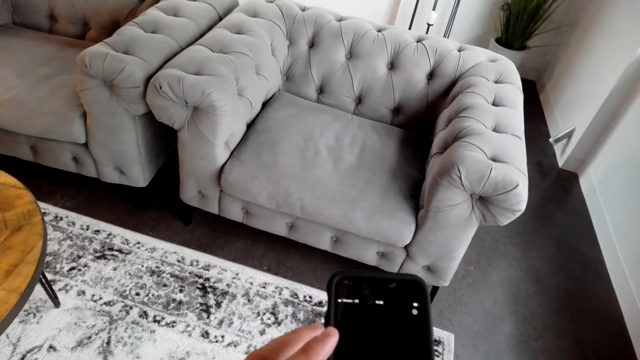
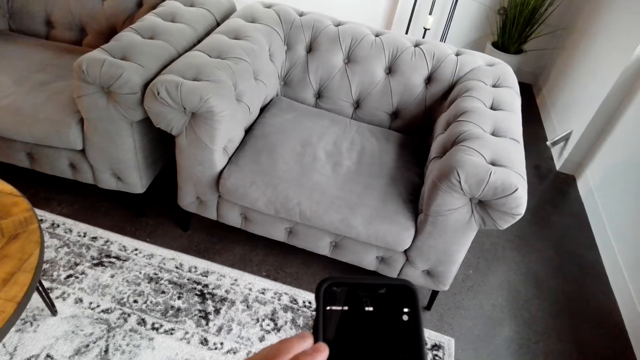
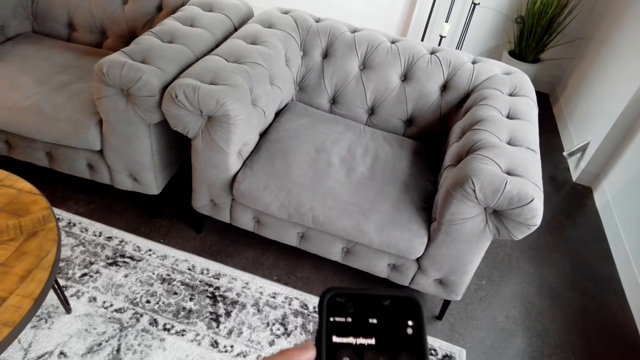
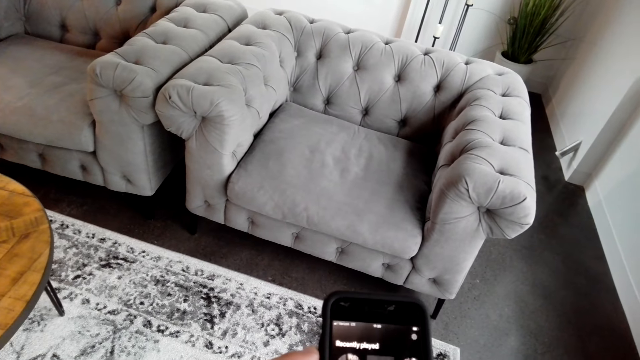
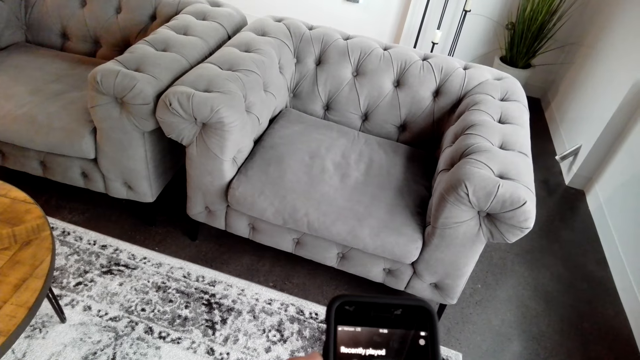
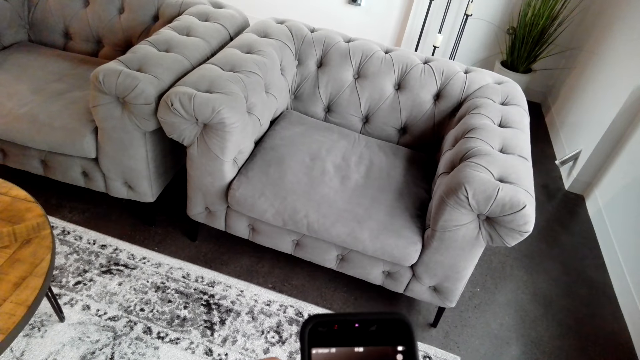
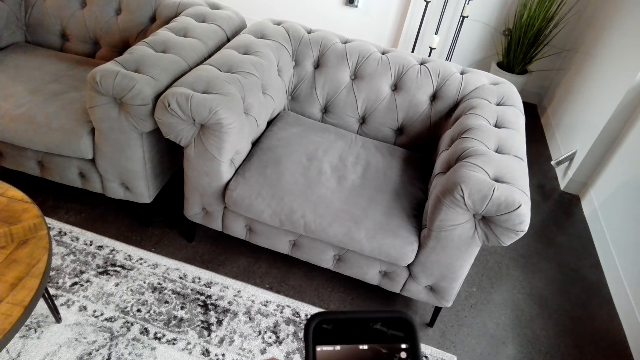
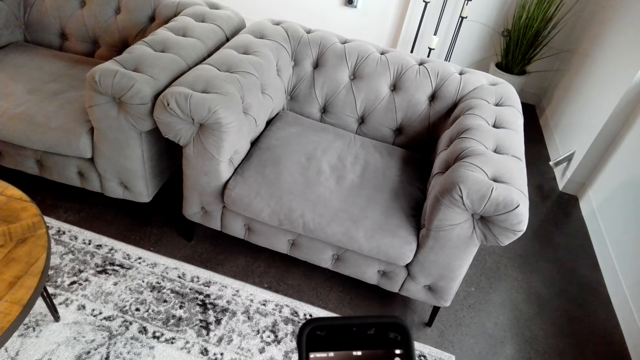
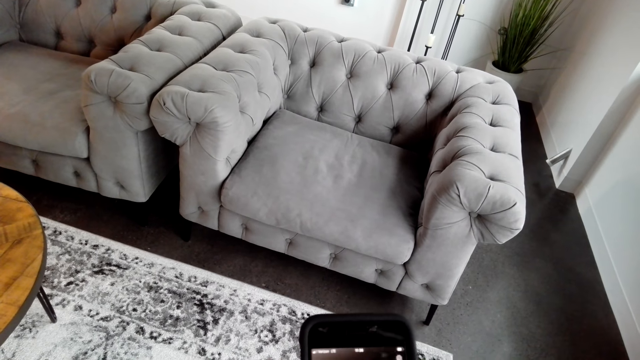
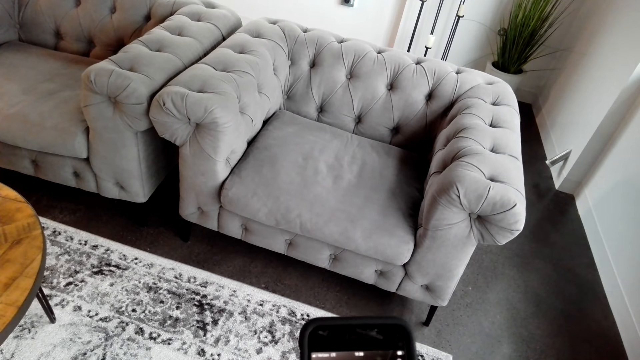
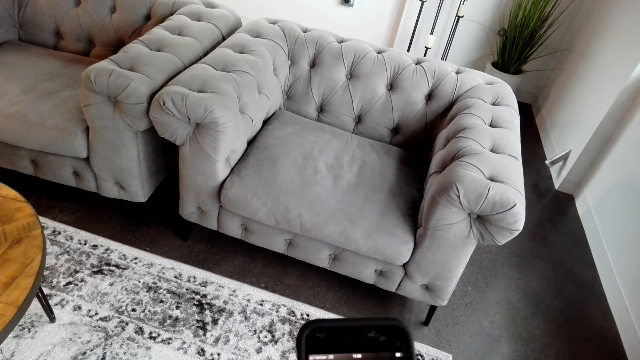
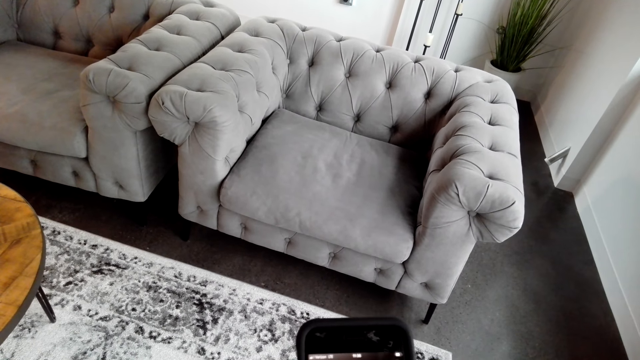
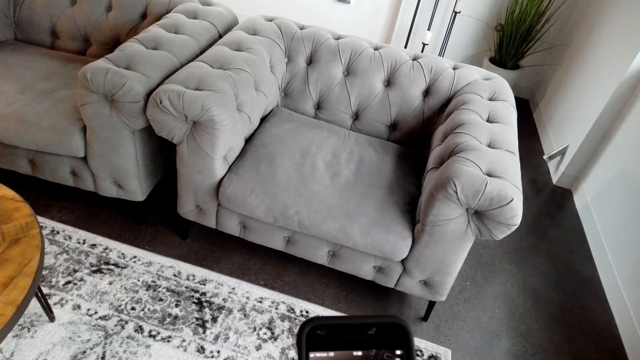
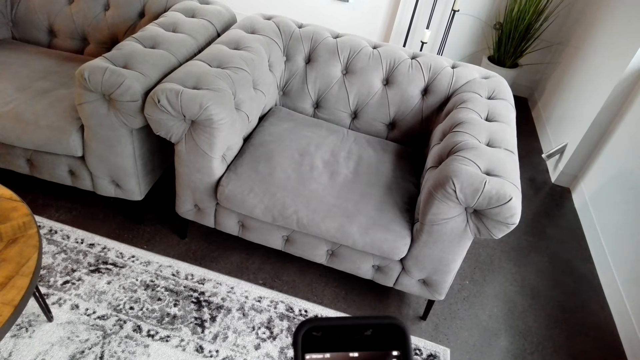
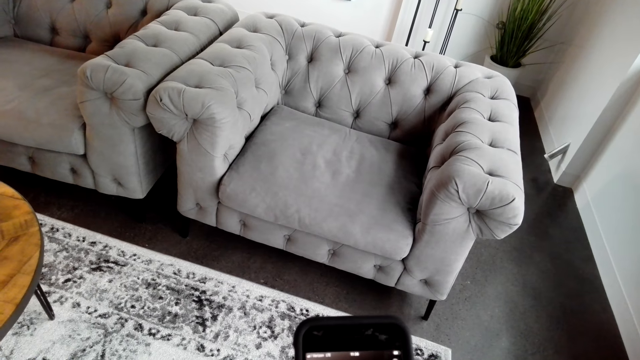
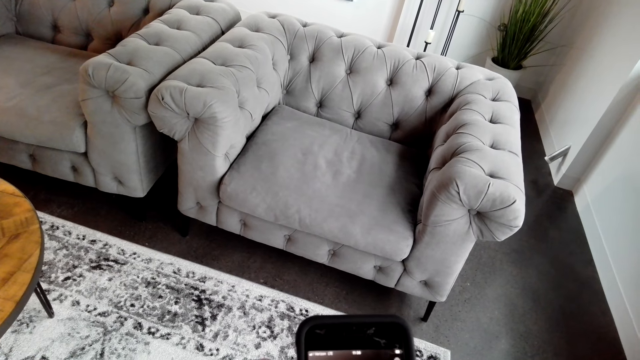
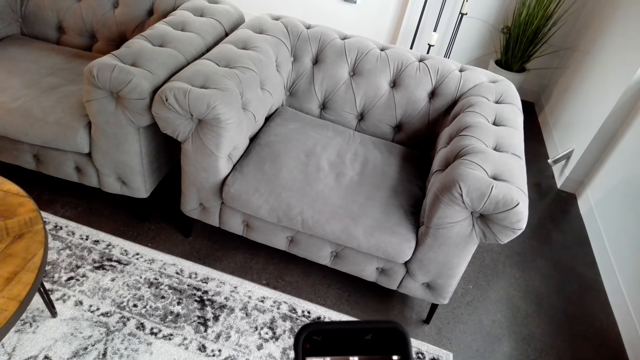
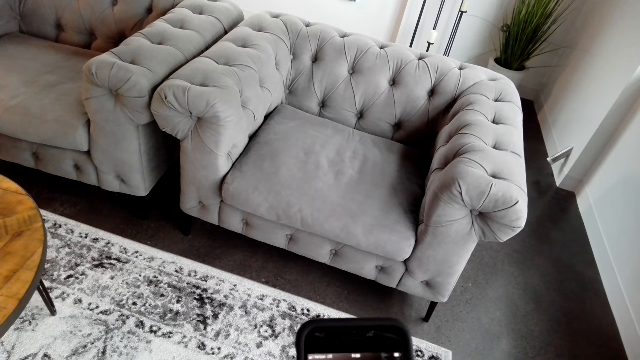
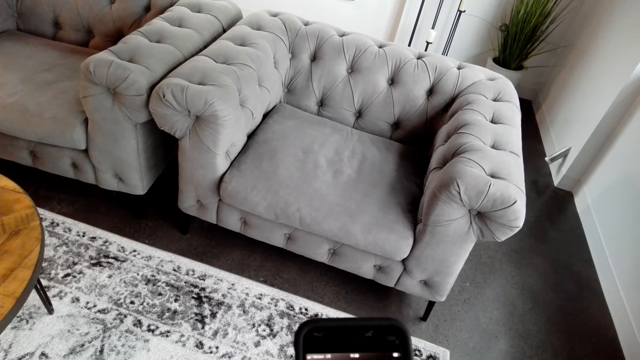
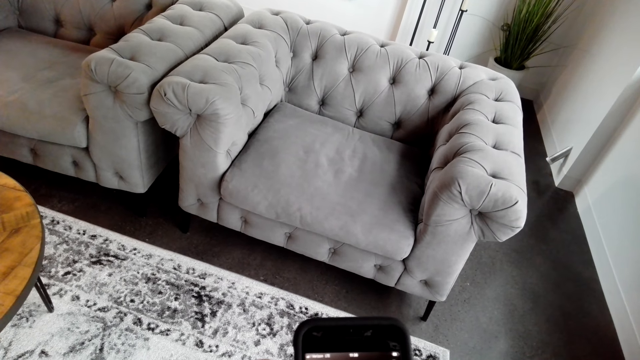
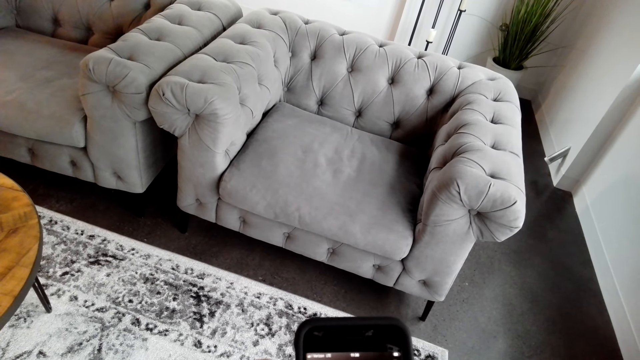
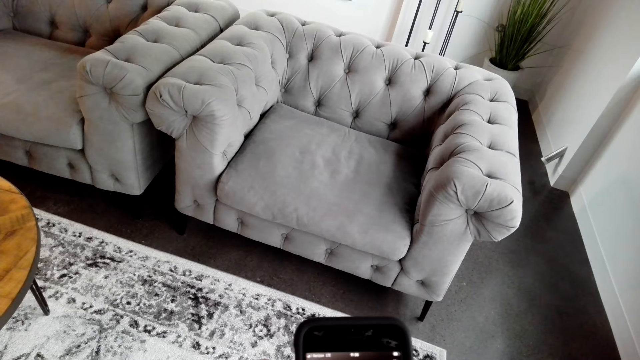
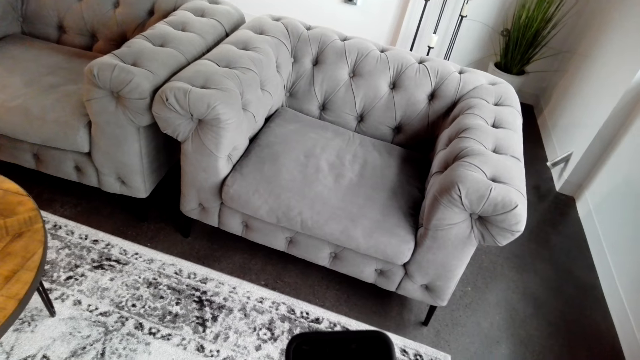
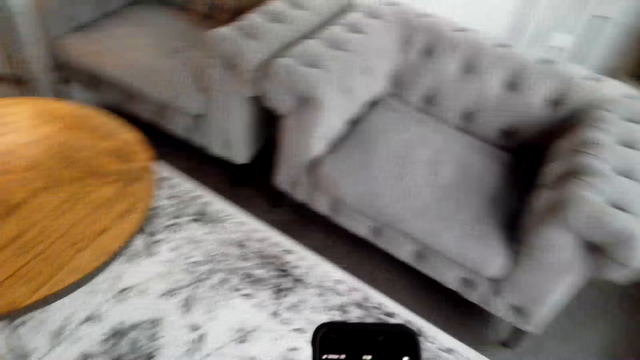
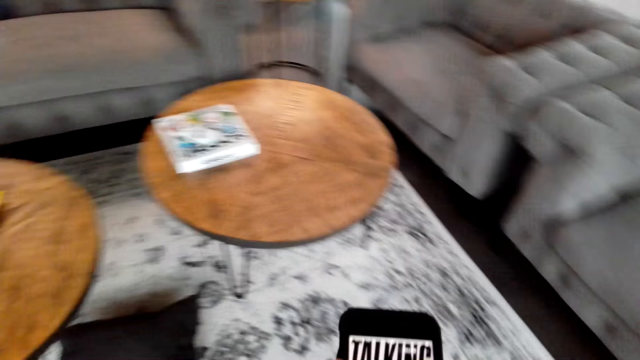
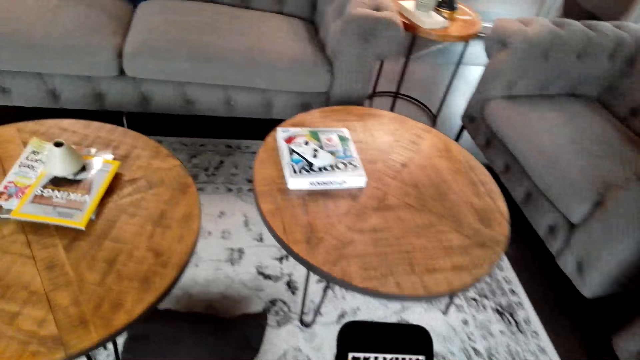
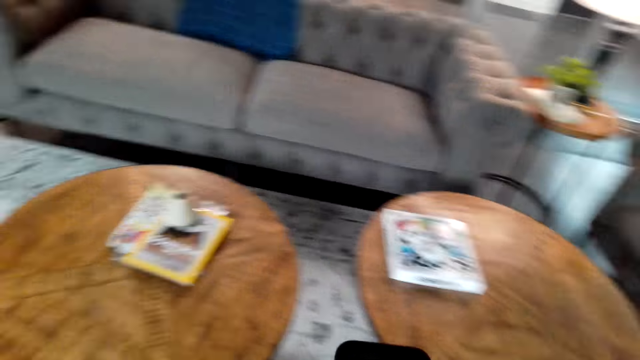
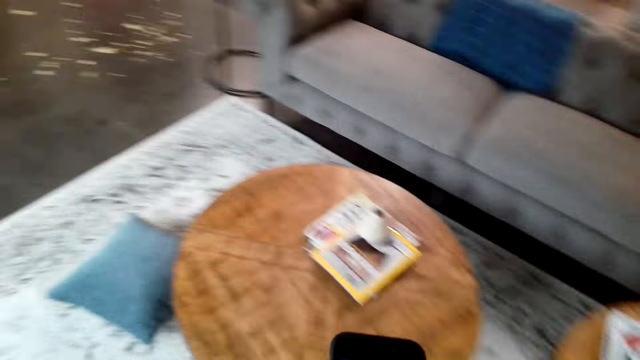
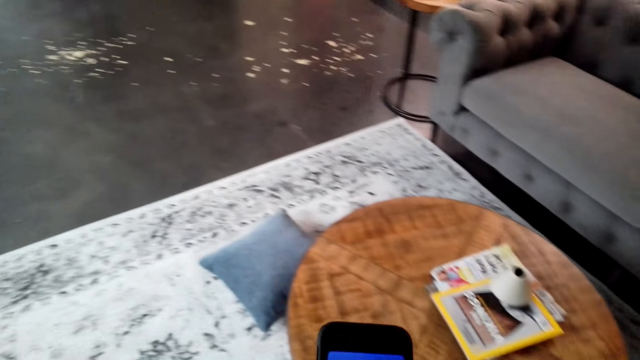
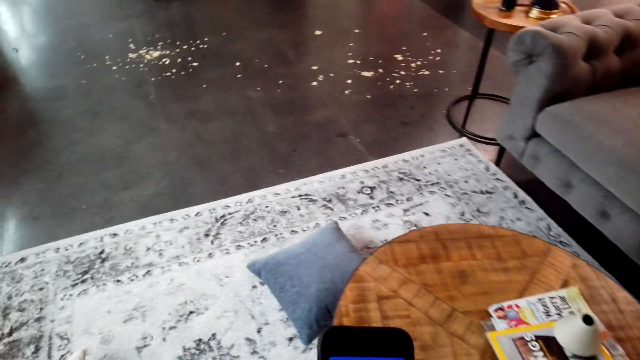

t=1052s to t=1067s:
The camera wearer operates his phone. He turns around. He walks around the room. He watches a video on the phone.

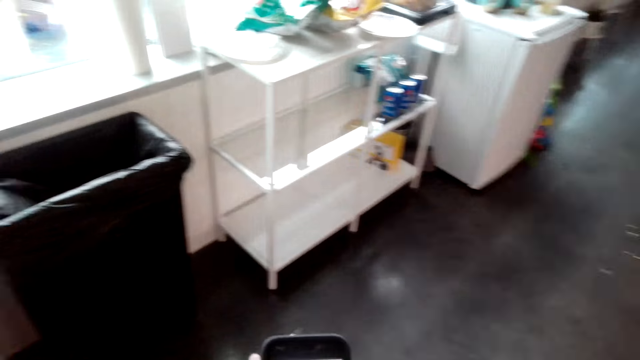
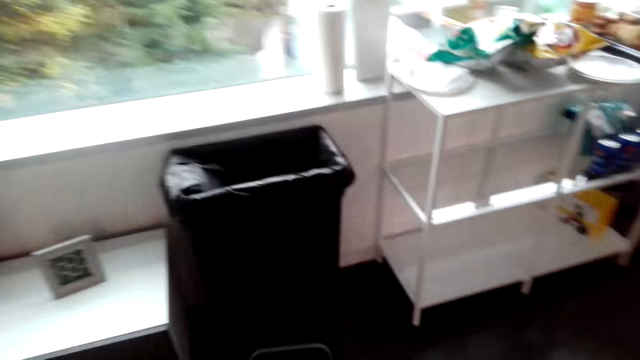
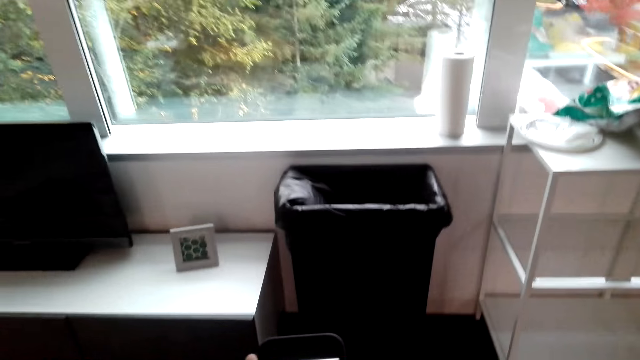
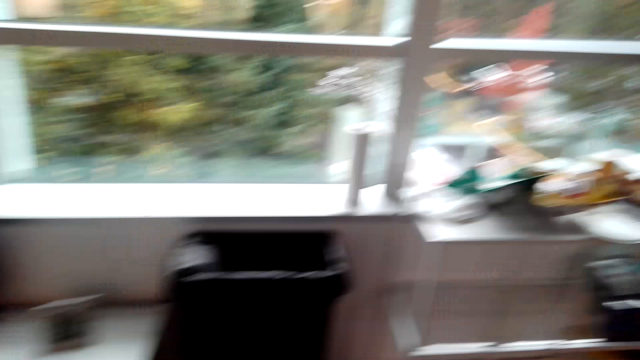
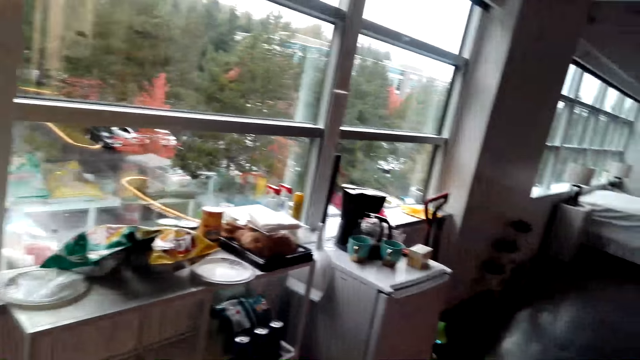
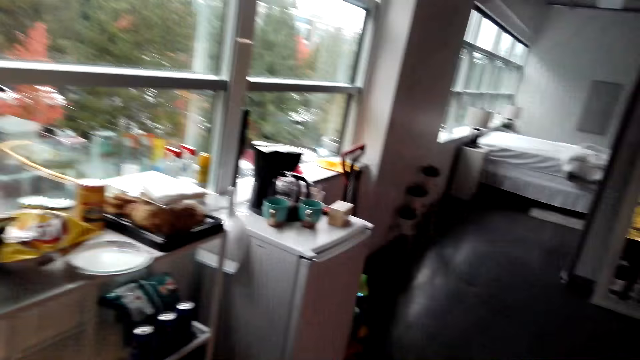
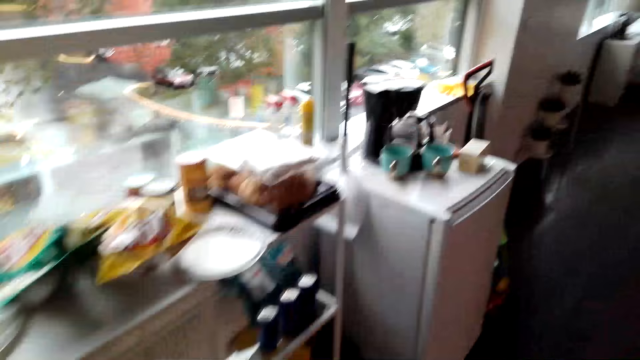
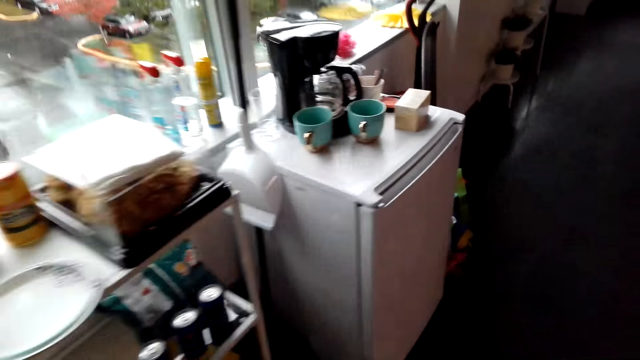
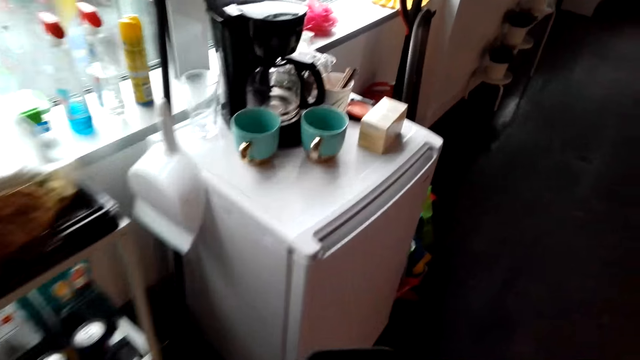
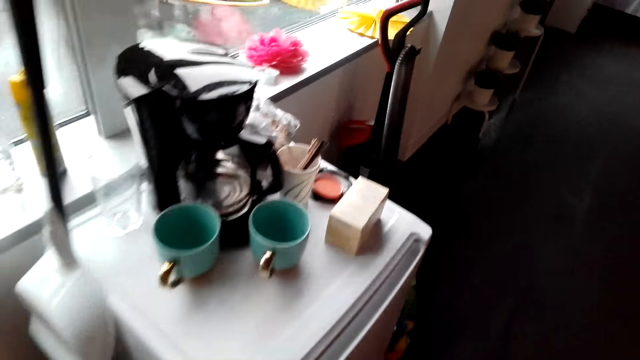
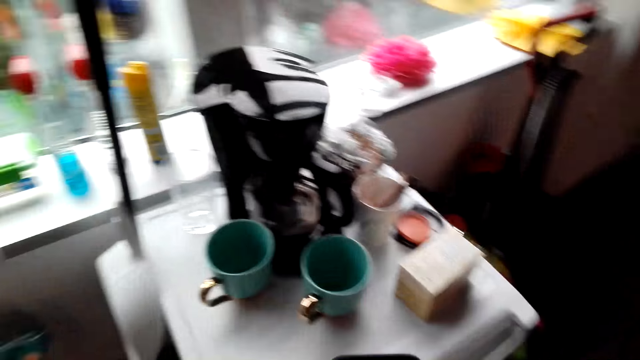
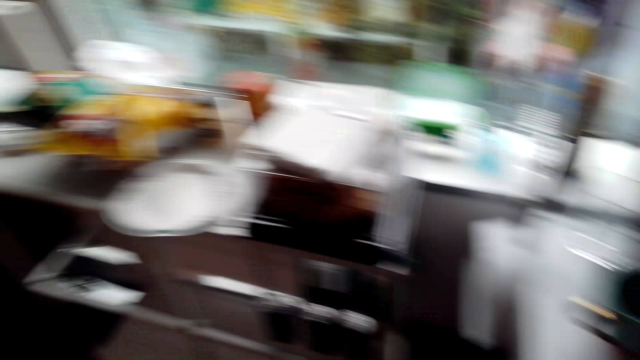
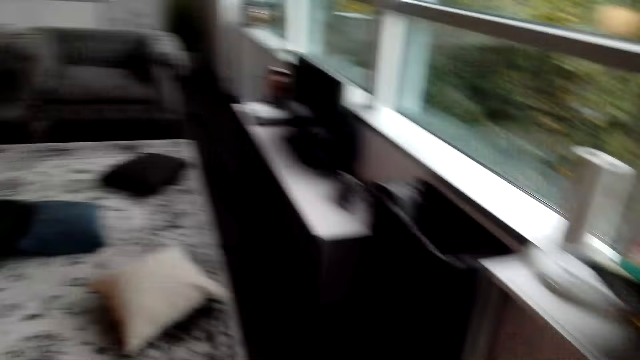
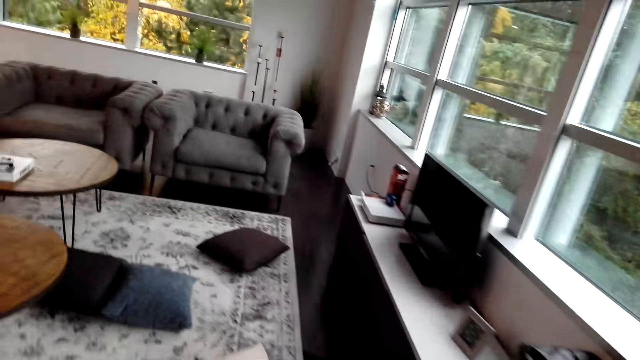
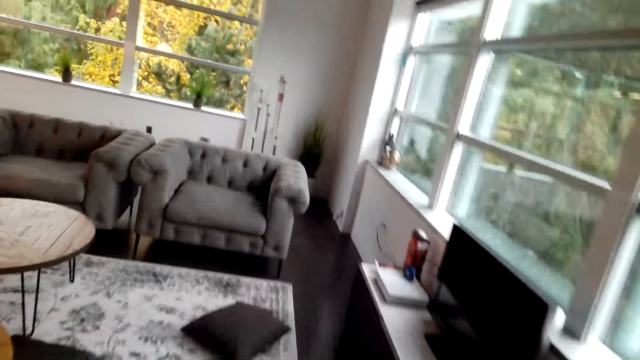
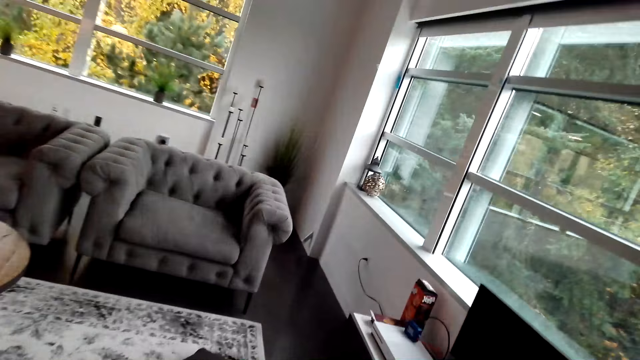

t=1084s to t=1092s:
The camera wearer walks around the room.
